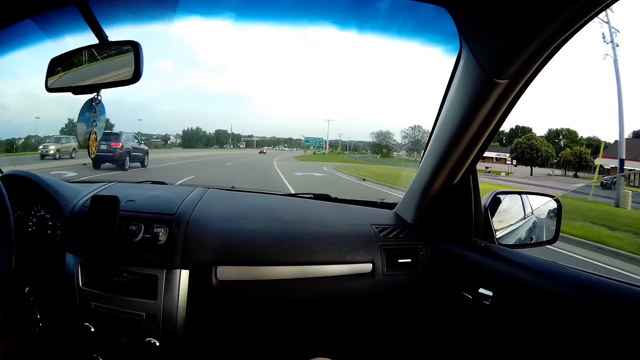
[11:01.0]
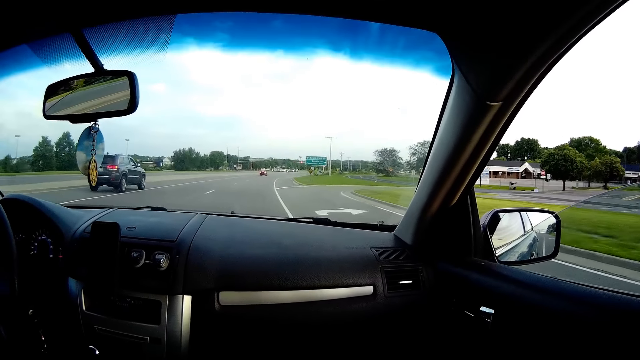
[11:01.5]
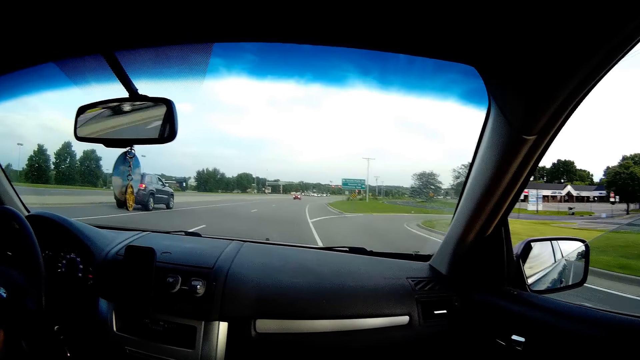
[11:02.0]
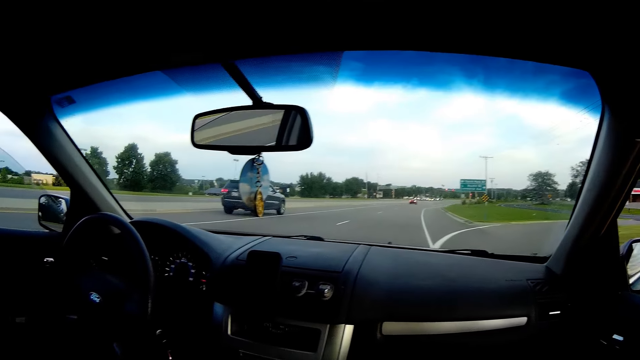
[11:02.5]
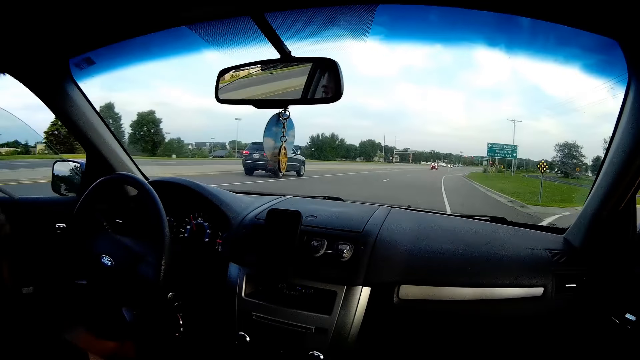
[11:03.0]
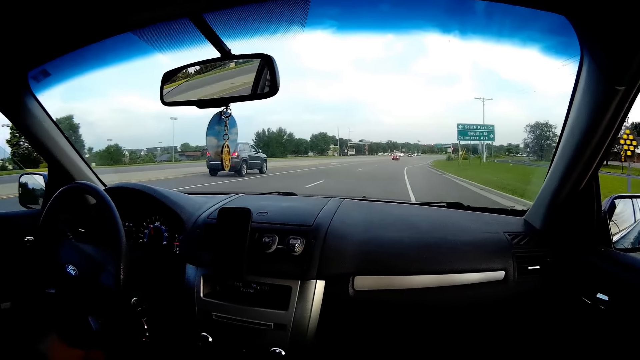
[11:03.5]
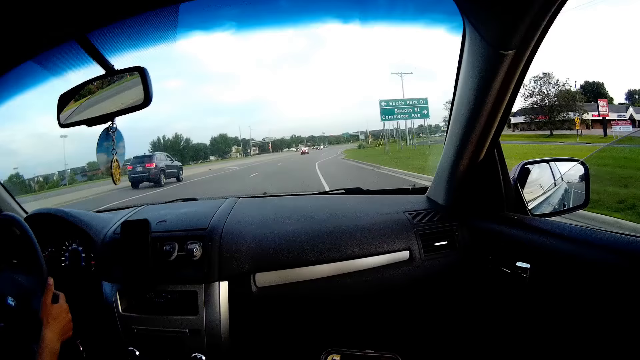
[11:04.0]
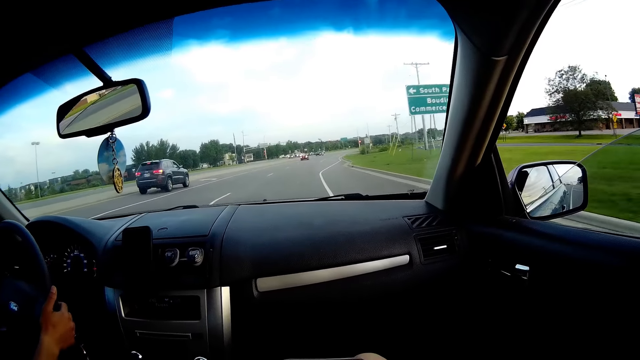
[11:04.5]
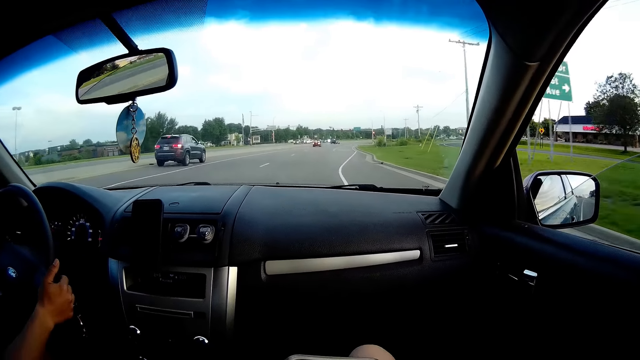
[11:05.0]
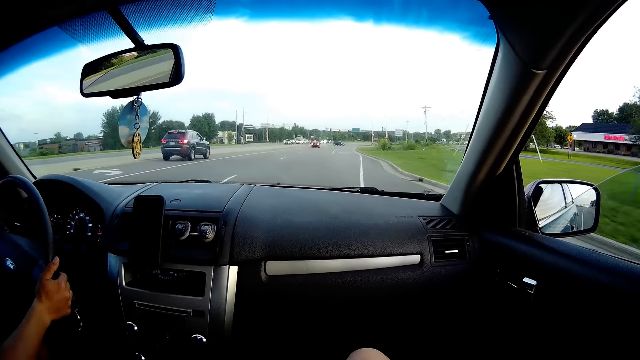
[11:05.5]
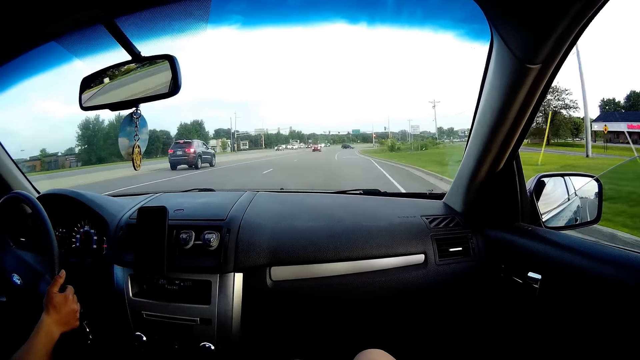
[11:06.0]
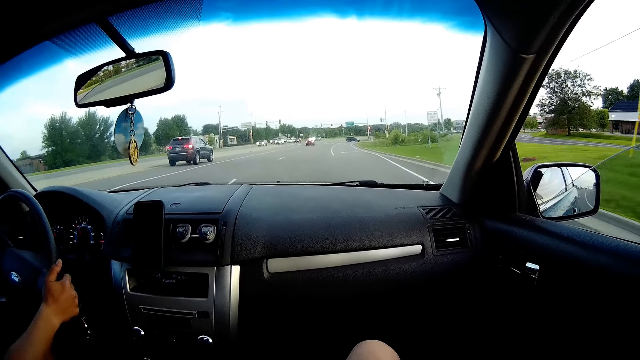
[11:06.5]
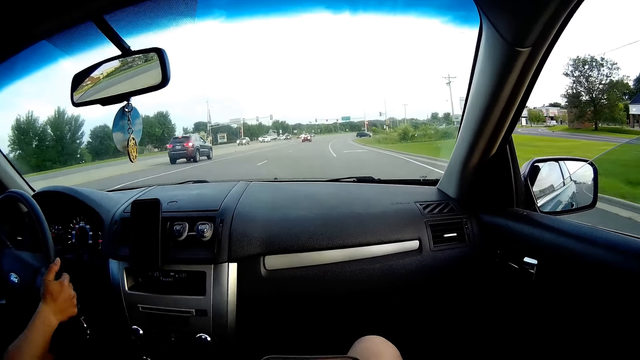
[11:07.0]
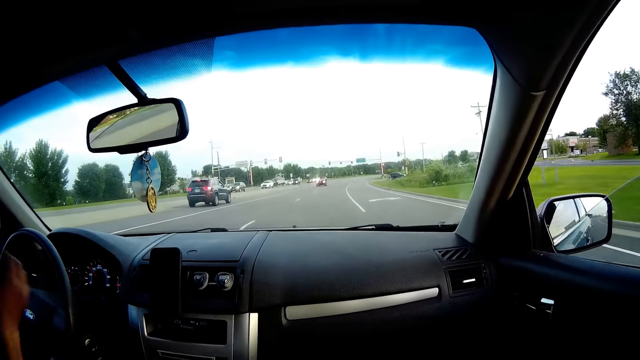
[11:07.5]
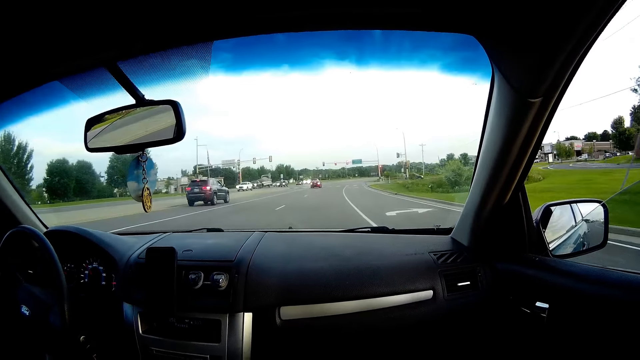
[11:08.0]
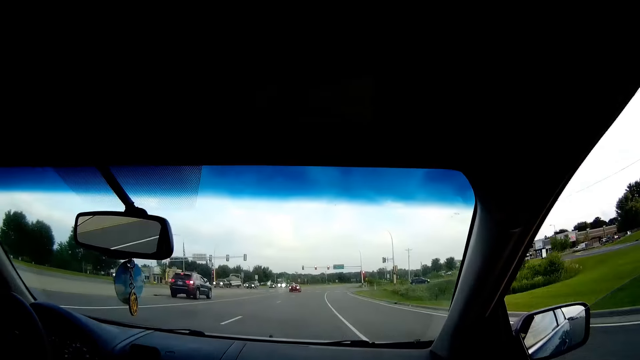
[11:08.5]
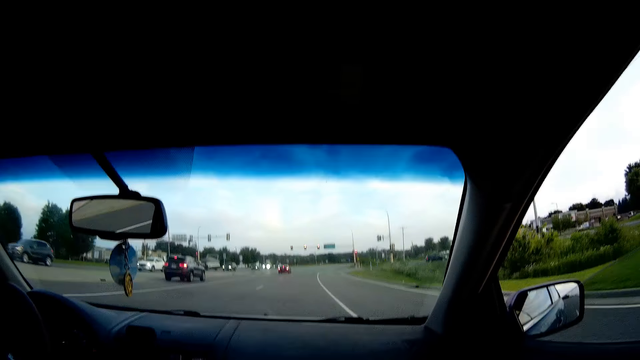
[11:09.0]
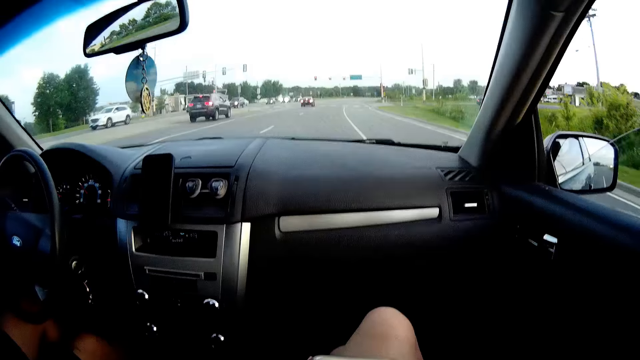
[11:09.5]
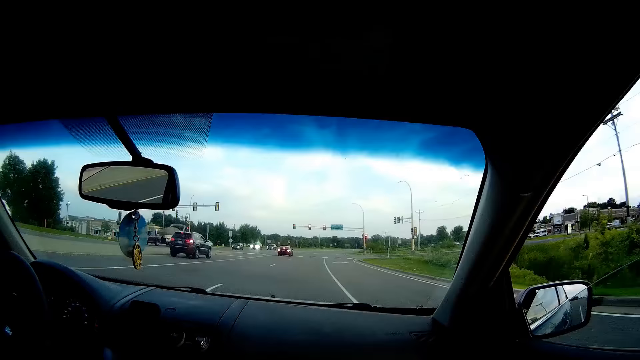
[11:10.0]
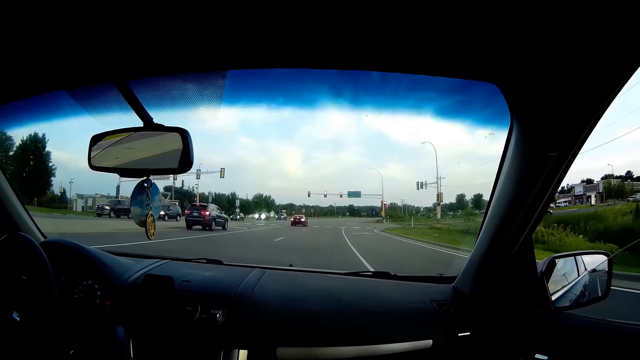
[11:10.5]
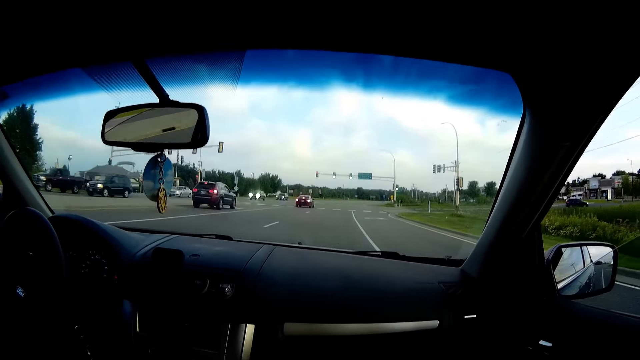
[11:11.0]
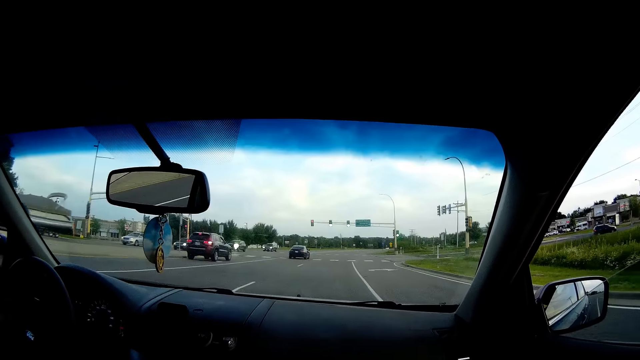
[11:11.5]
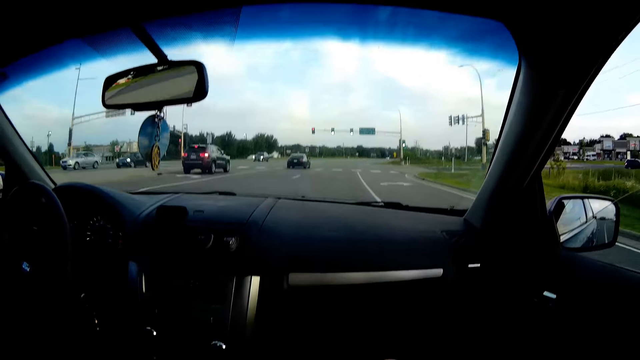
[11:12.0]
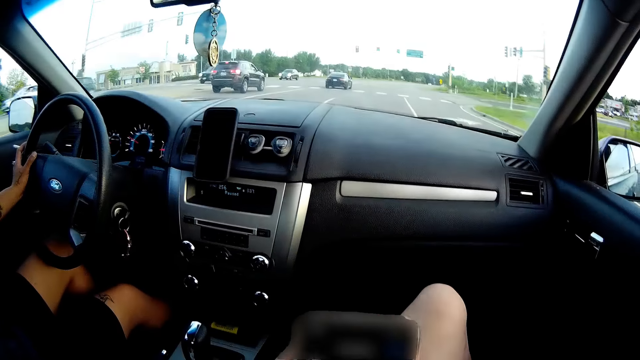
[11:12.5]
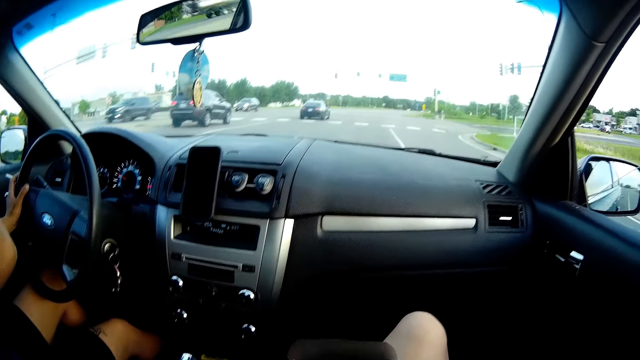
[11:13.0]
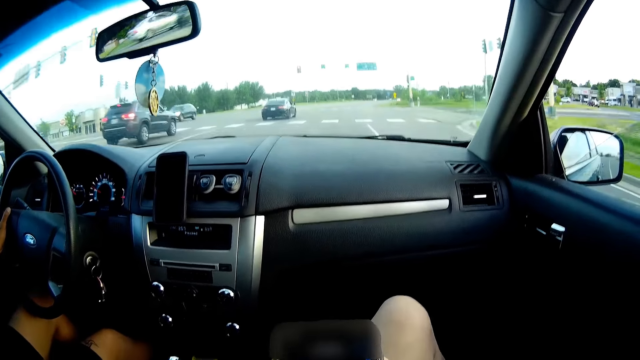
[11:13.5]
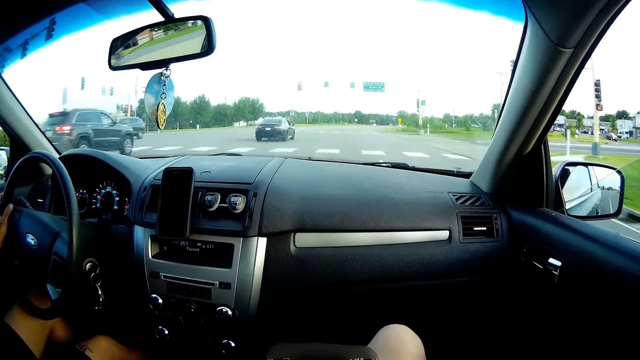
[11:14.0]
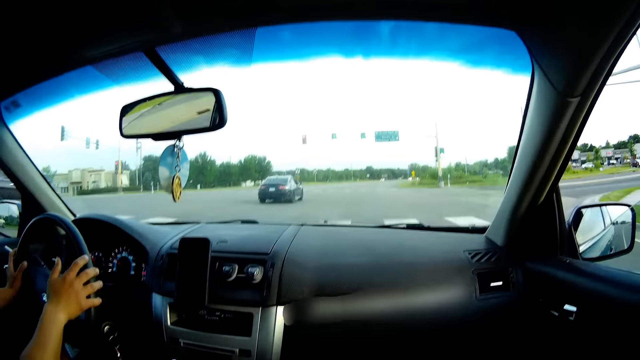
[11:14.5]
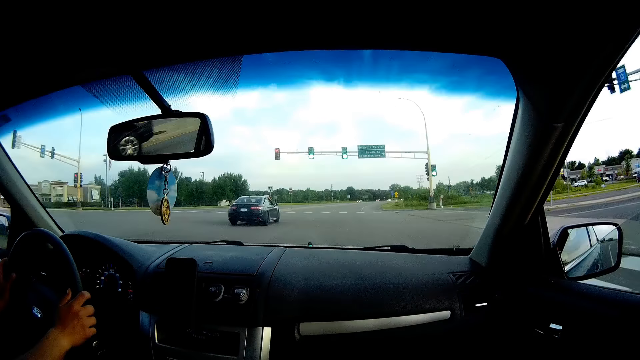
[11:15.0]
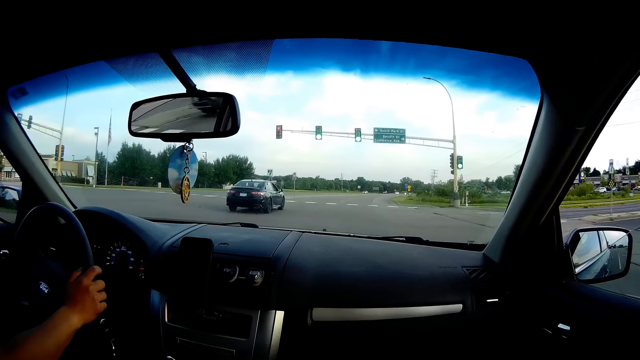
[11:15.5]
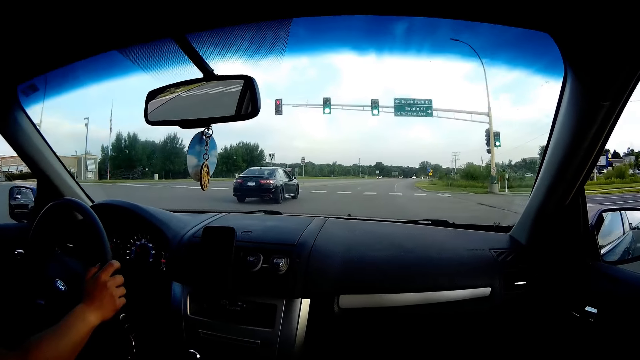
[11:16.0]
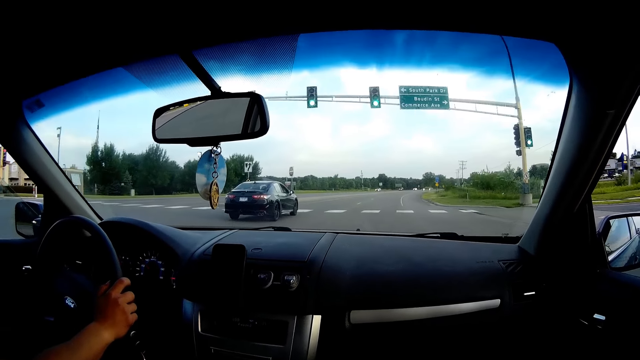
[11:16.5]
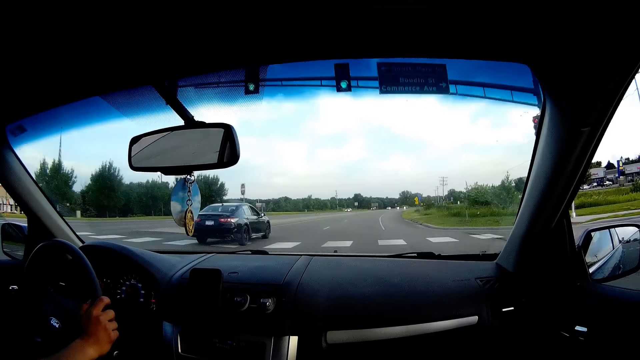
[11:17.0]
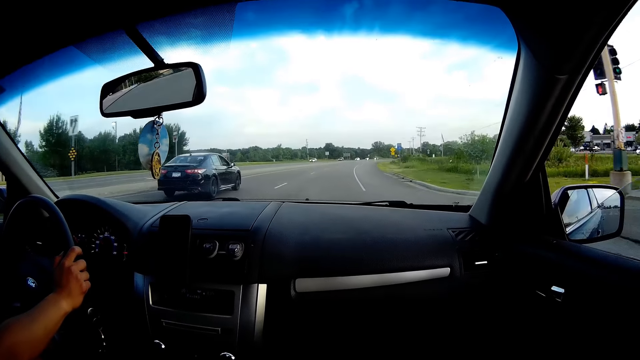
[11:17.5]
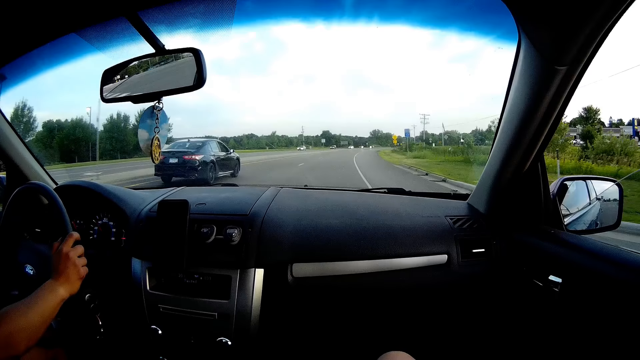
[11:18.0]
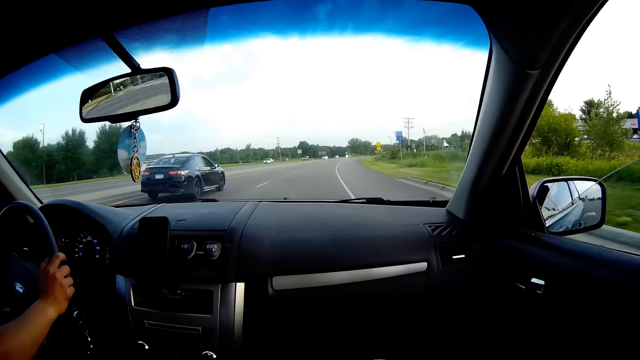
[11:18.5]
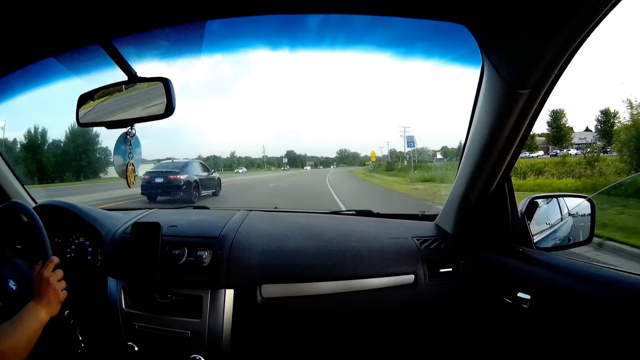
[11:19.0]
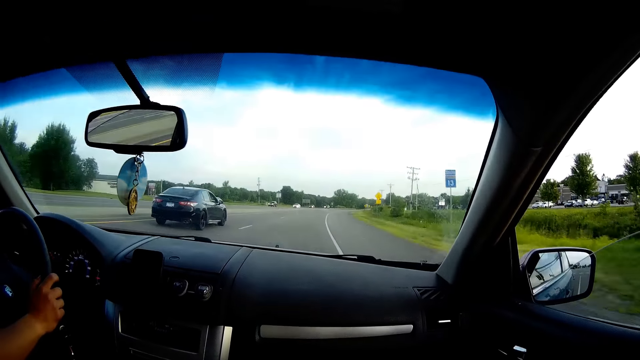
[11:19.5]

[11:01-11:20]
The man holds the steering wheel with his right hand. The man scratches his head with his right hand. The man holds the steering wheel with his right hand.

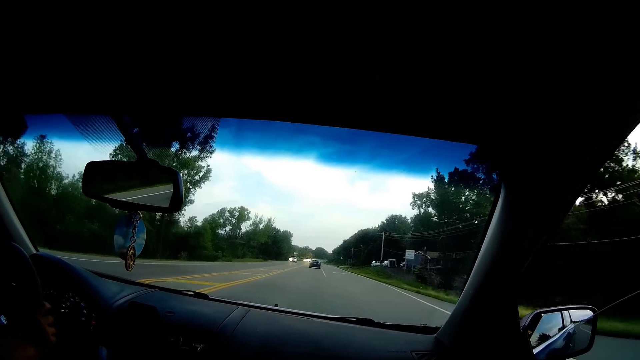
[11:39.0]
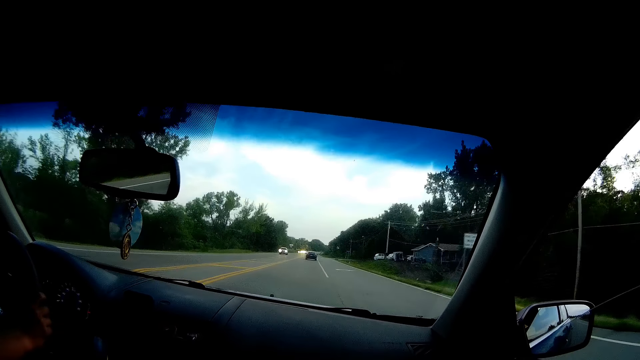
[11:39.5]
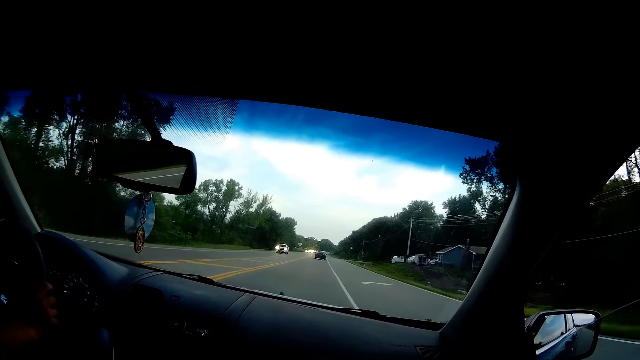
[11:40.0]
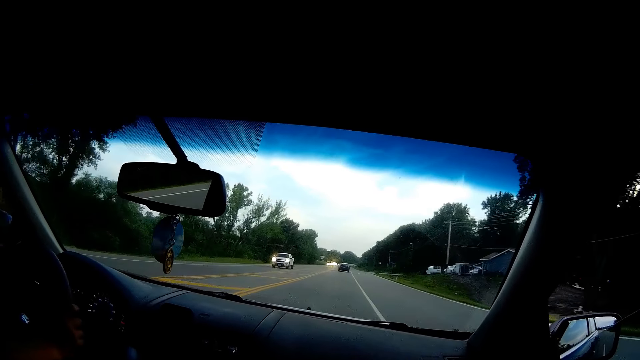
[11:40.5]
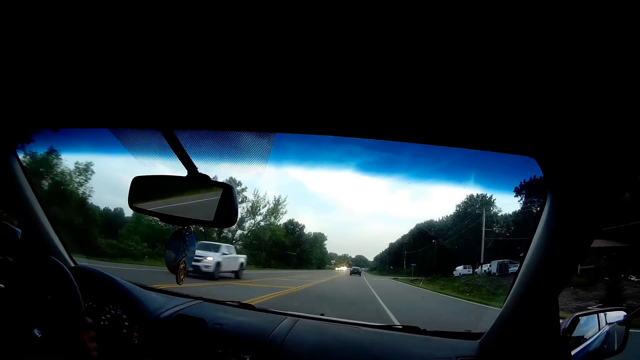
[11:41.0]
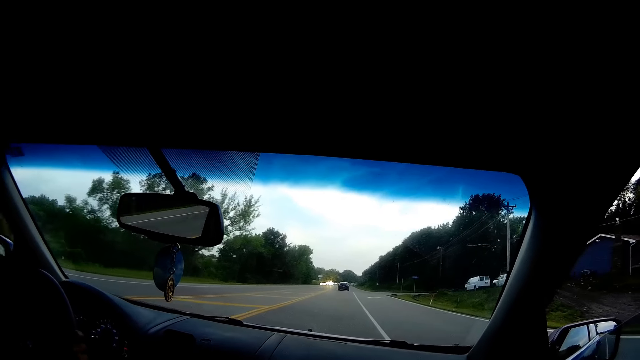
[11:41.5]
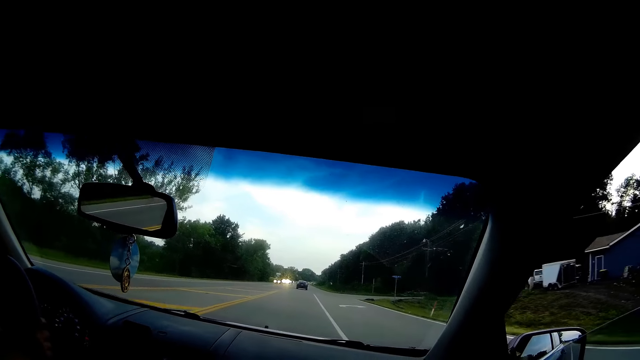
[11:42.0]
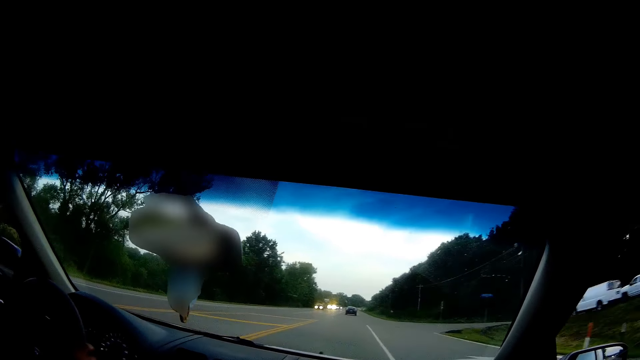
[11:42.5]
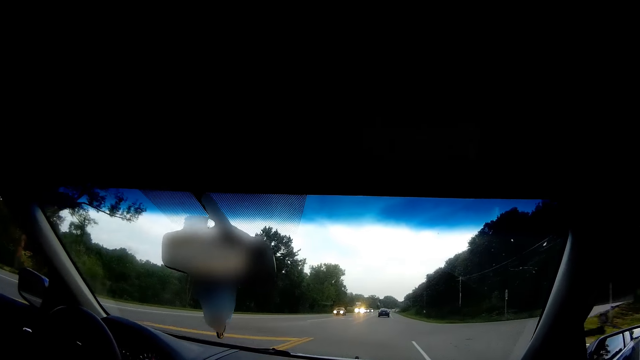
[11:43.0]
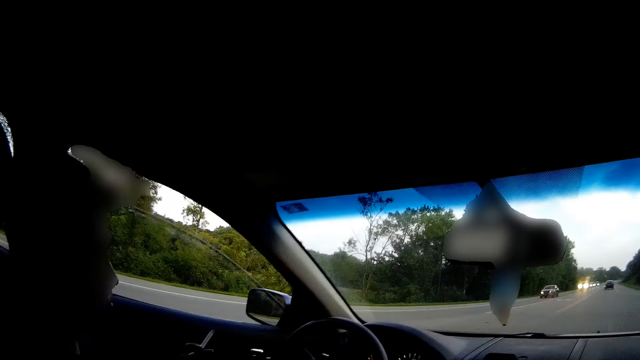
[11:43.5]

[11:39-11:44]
A white pickup drives past the camera wearer. The camera wearer interacts with the man. The man holds the cigarette in his left hand.
